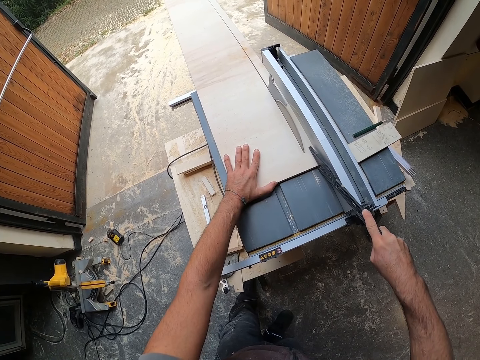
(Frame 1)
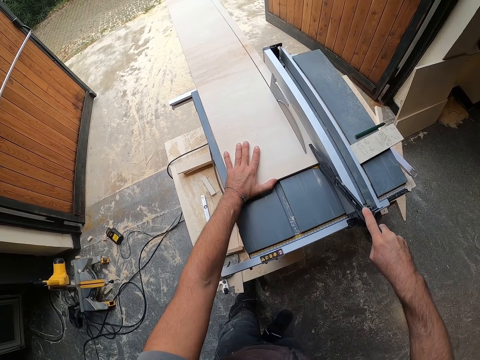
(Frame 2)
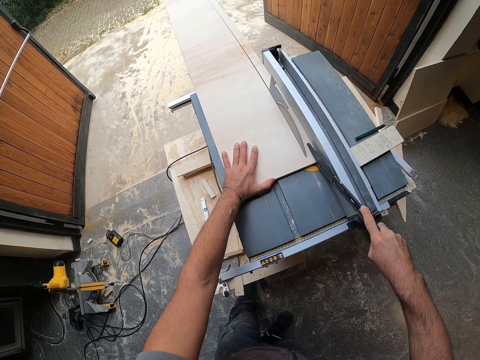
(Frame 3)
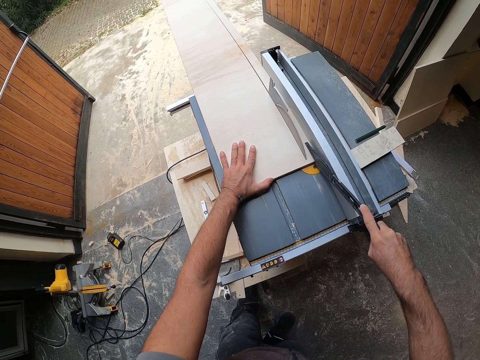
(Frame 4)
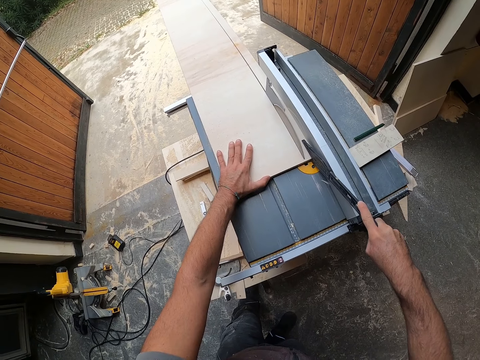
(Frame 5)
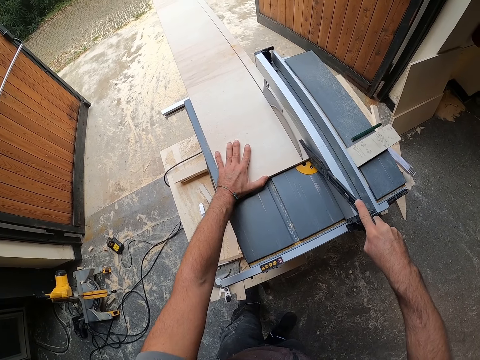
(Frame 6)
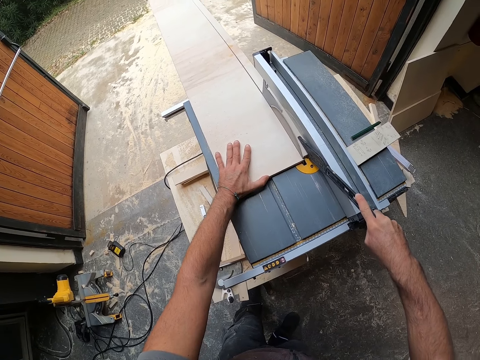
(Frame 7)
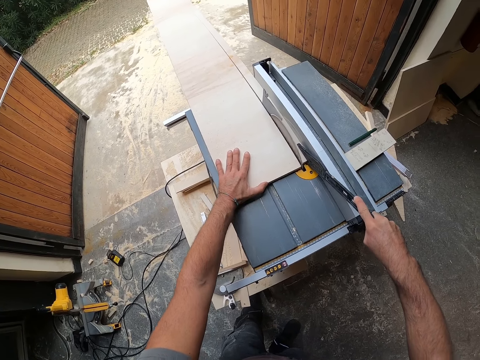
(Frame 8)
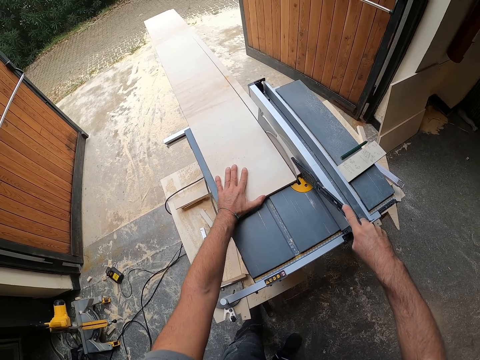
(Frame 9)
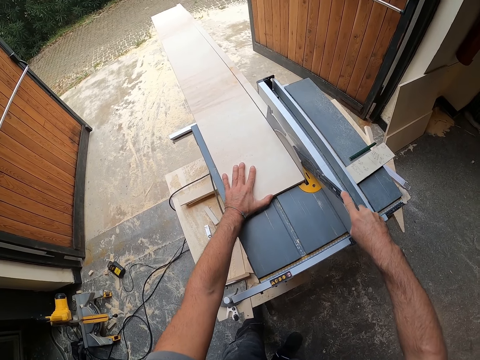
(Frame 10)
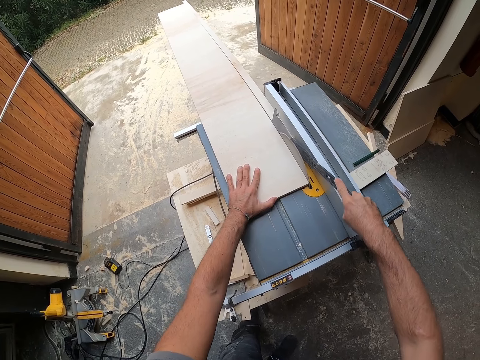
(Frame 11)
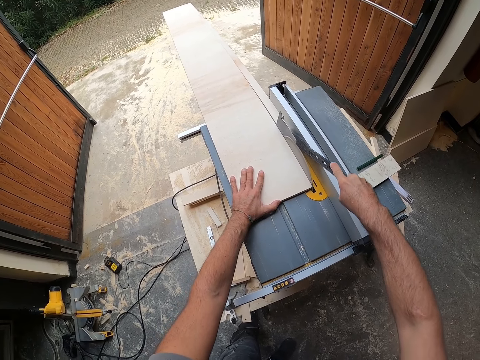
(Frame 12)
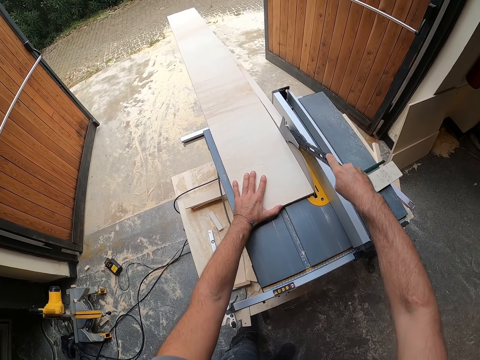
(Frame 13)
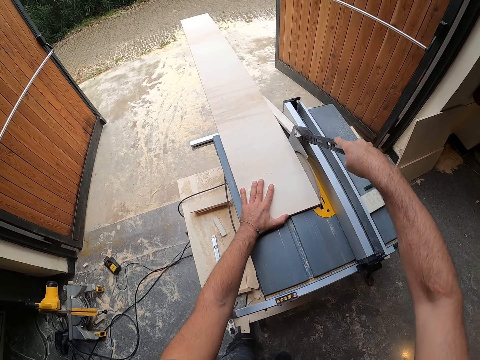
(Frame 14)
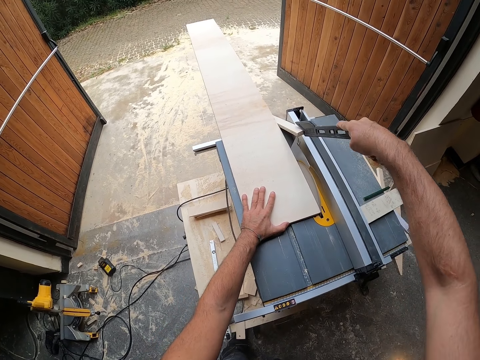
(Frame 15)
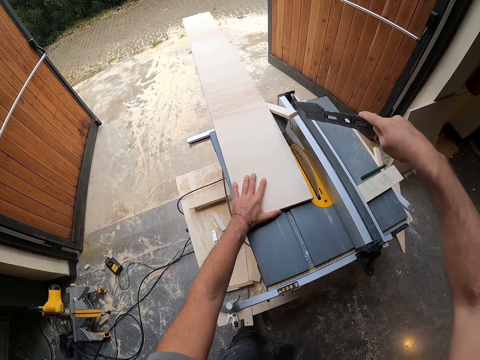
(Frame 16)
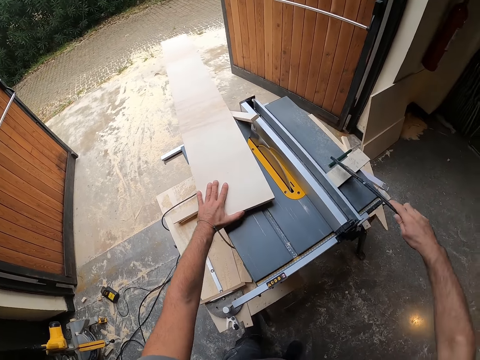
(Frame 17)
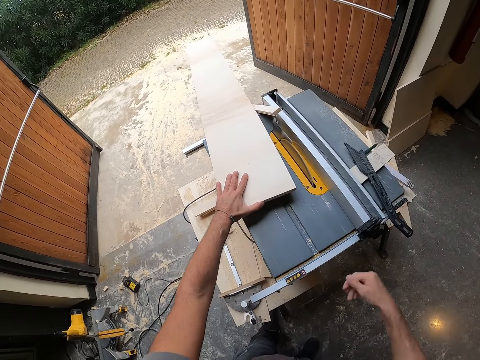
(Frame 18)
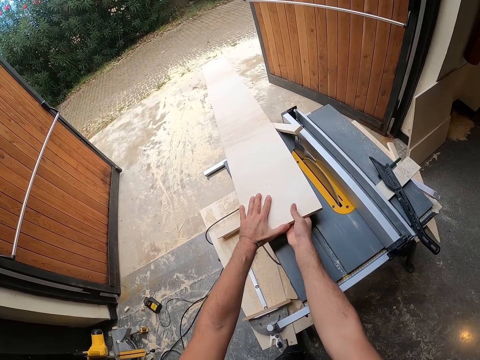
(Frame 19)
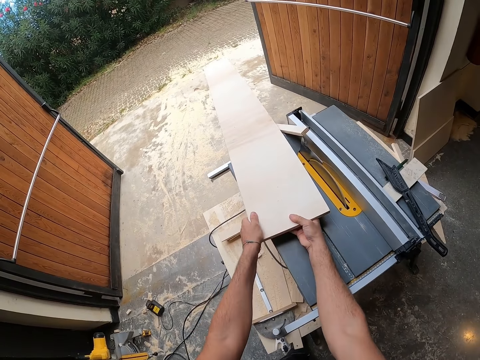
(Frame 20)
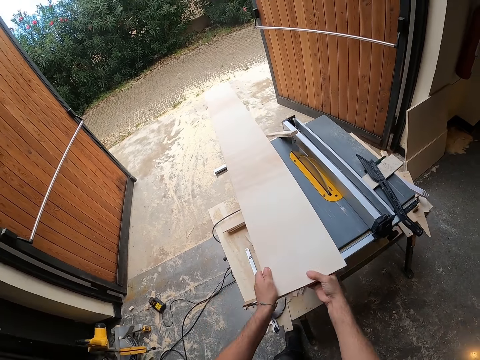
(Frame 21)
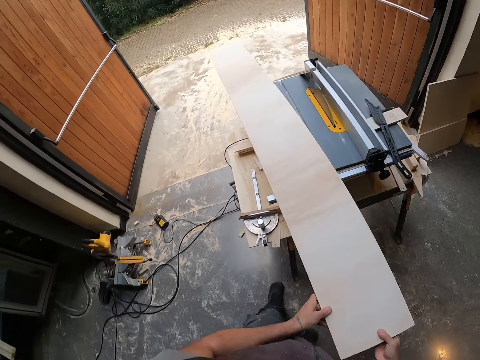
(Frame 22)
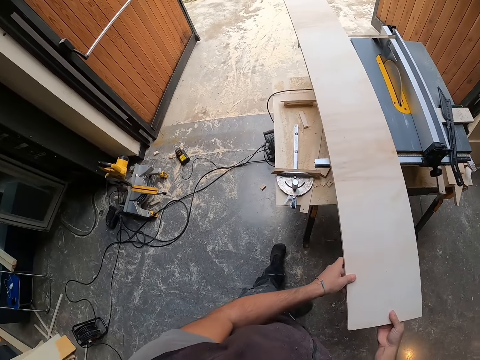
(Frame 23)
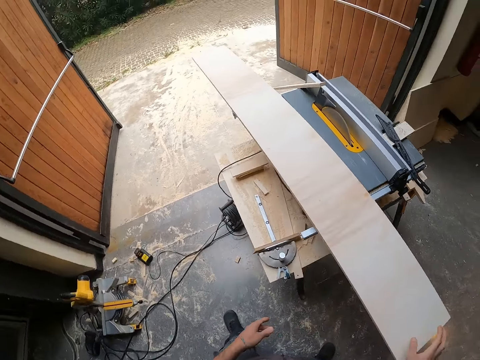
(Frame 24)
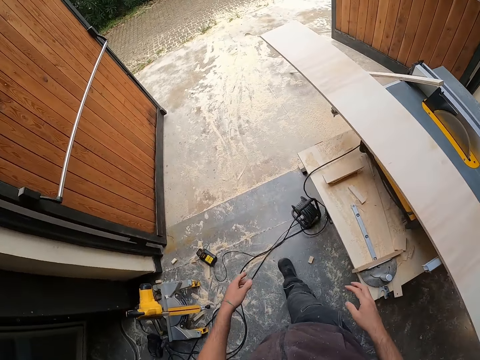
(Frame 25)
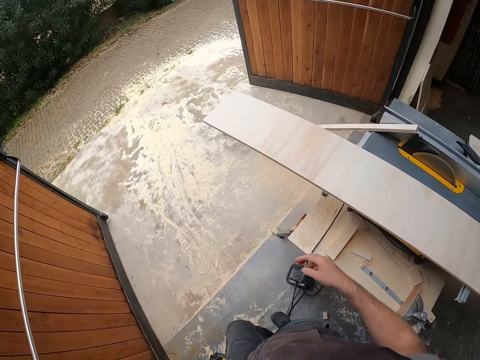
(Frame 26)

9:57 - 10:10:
The camera wearer pushes the piece of wood plank on the saw table with the push stick in his right hand. He holds the wood plank on the saw table with his left hand. He places the push stick on the saw table with his right hand. He holds the chipboard with both hands. He adjusts the wood plank on the saw table with both hands. He pulls the chipboard with both hands and walks around.

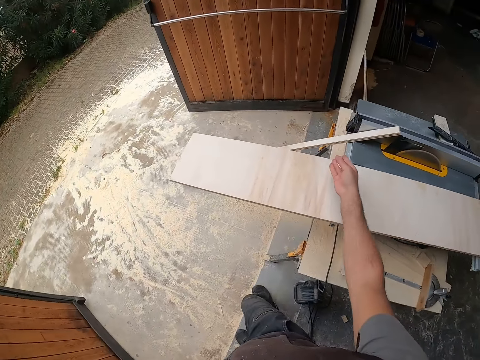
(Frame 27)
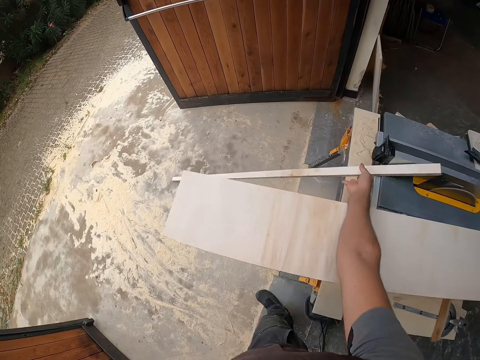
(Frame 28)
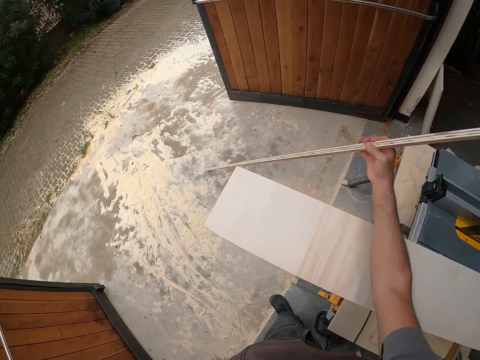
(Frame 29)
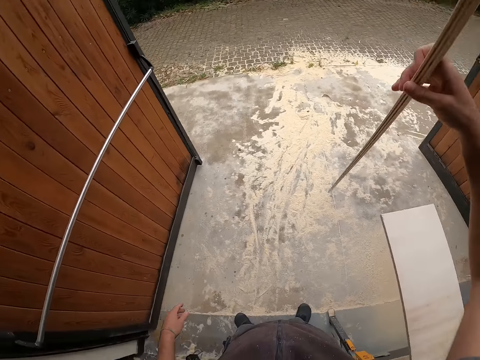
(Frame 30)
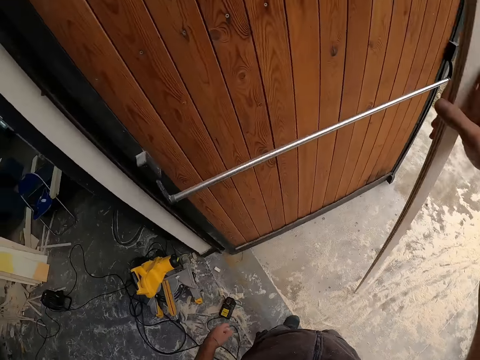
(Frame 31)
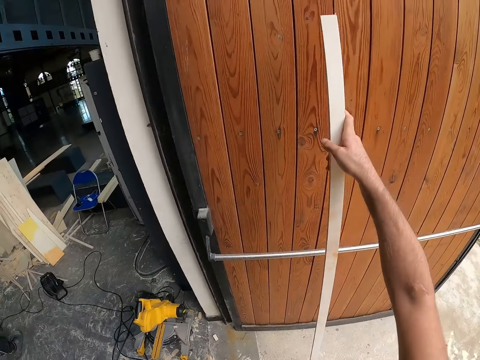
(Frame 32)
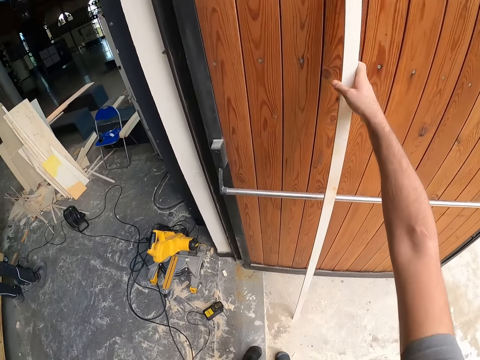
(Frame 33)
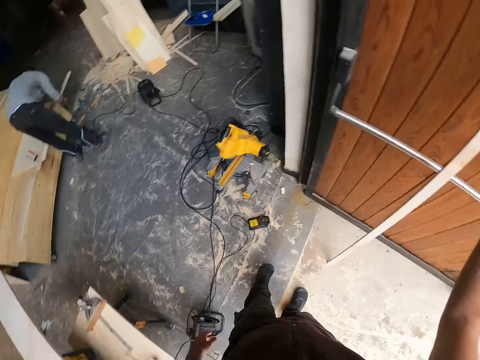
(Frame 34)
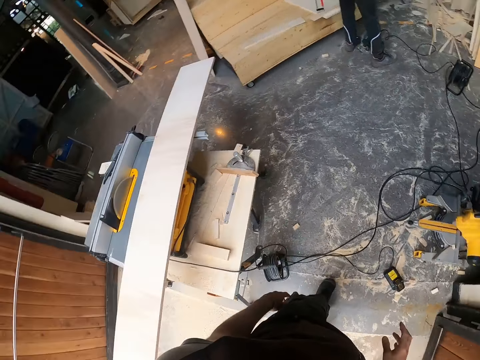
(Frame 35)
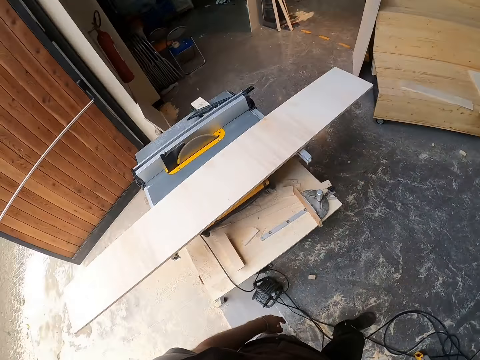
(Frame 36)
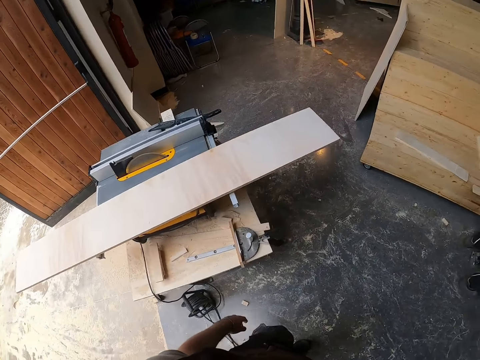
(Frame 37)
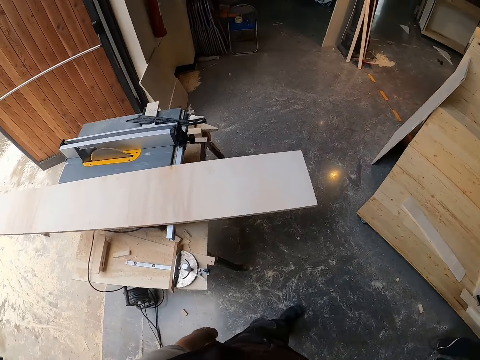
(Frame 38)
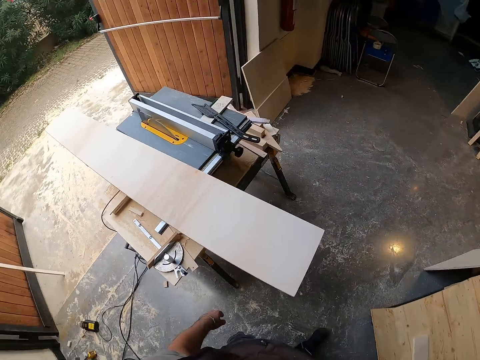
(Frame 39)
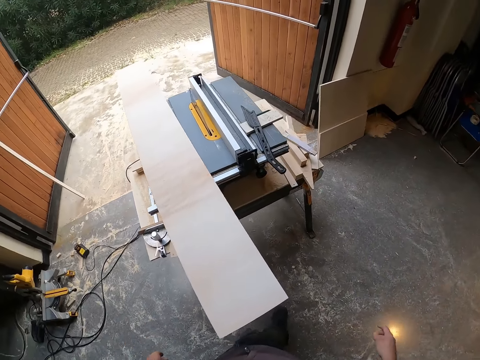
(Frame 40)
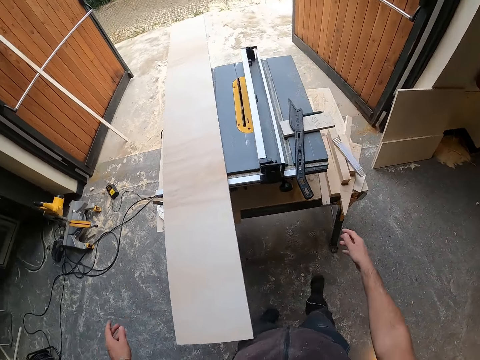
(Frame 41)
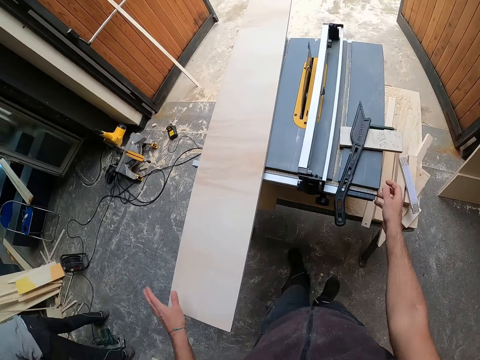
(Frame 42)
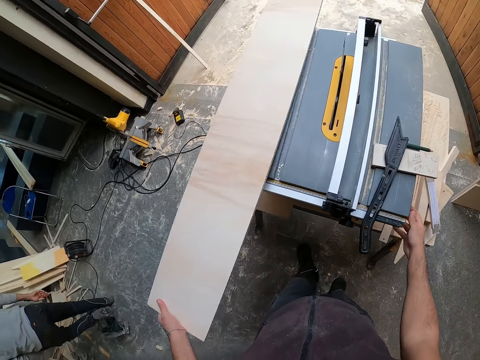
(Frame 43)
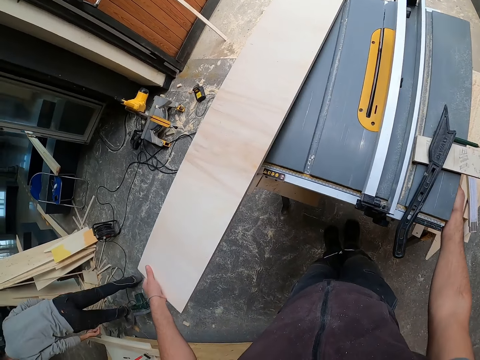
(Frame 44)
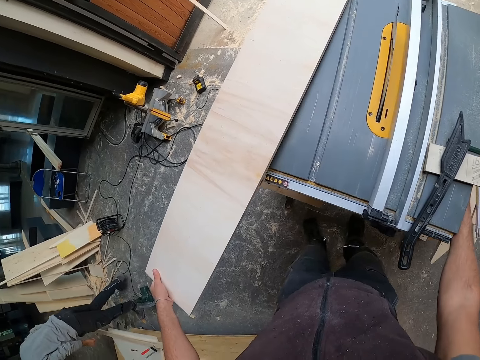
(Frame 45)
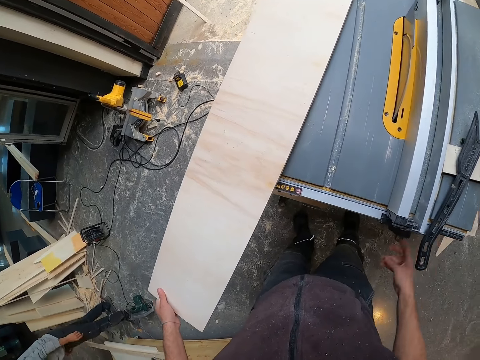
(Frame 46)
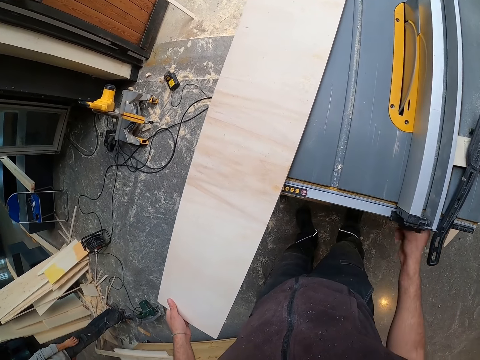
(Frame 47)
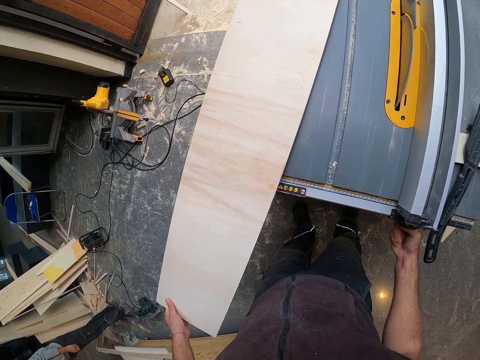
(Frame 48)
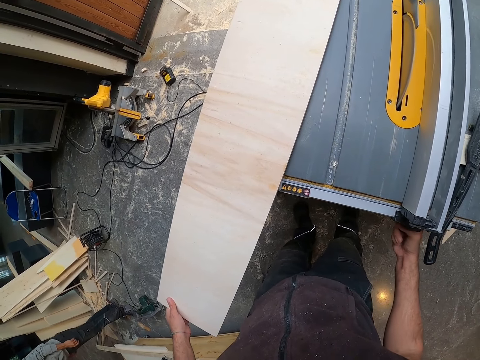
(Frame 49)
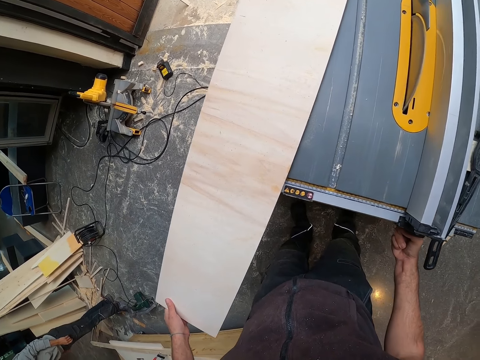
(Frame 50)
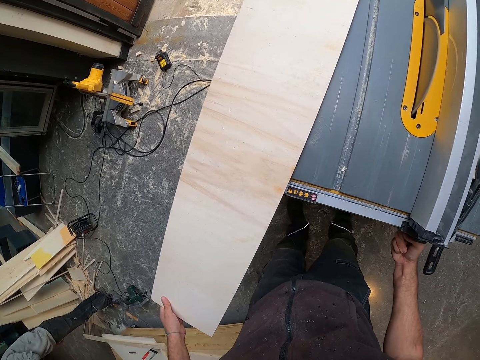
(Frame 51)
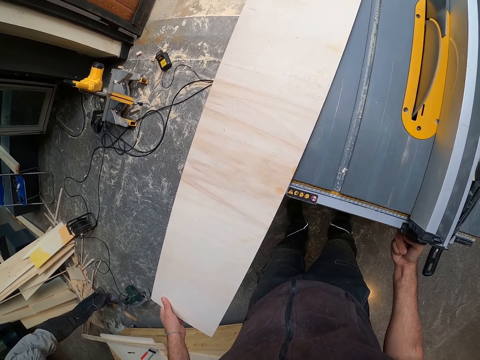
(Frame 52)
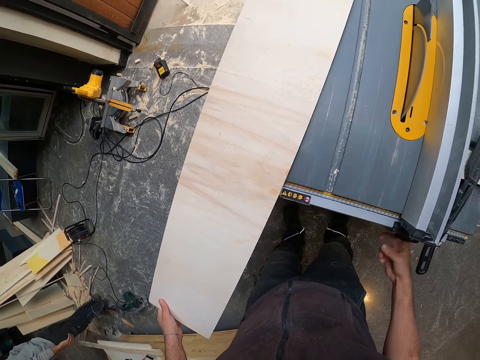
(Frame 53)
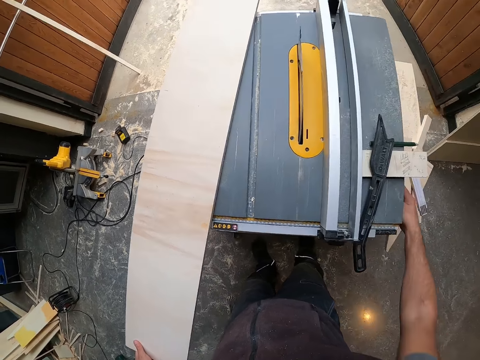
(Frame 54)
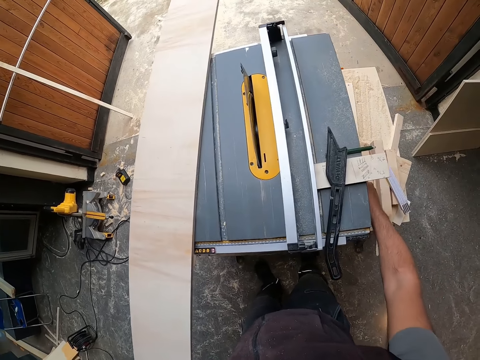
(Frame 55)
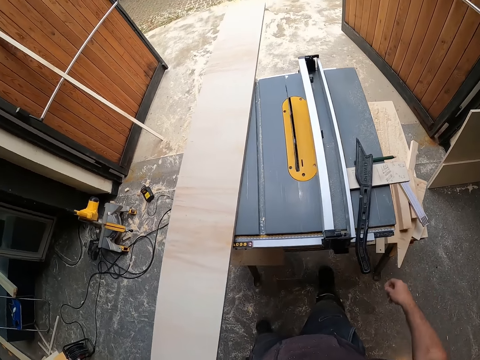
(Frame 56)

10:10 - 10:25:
The camera wearer picks up the piece of wood plank or chipboard on the ground with his right hand. He drops the piece of wood plank by the side of a door with his right hand. He leans the chipboard on the door. He turns around and walks around. He moves the wood plank on the table saw with his left hand. He turns the table saw fence adjustment with his right hand. He adjusts the cutting machine with his right hand repeatedly.
